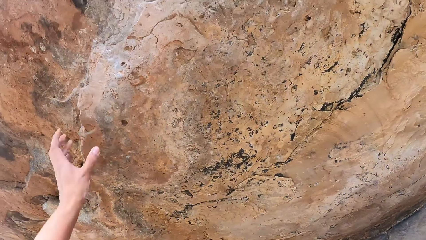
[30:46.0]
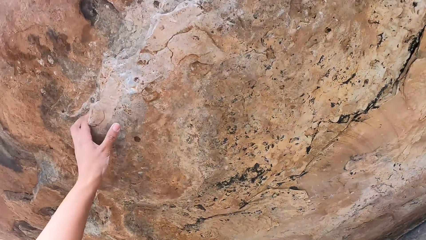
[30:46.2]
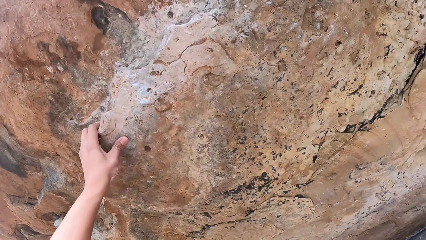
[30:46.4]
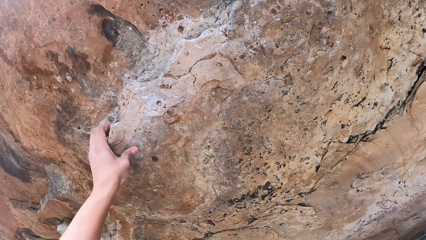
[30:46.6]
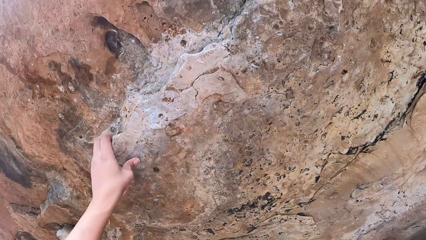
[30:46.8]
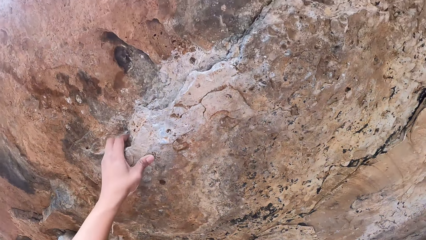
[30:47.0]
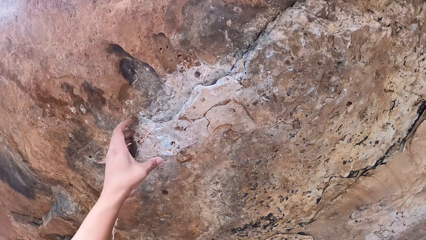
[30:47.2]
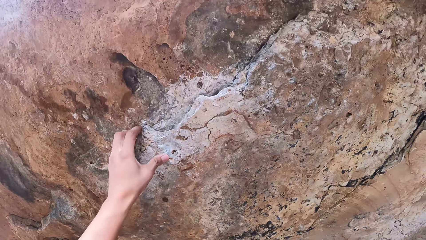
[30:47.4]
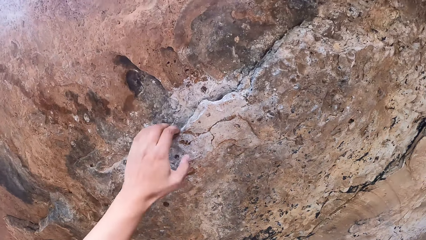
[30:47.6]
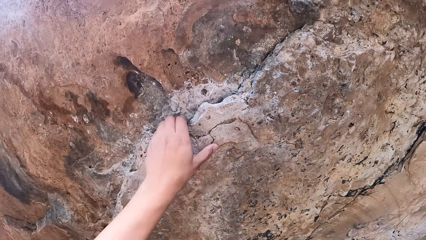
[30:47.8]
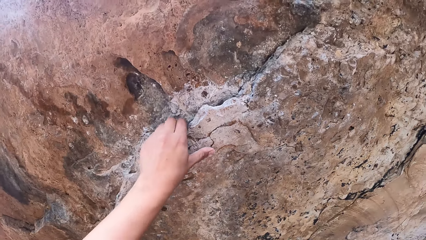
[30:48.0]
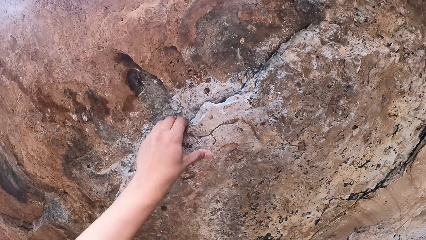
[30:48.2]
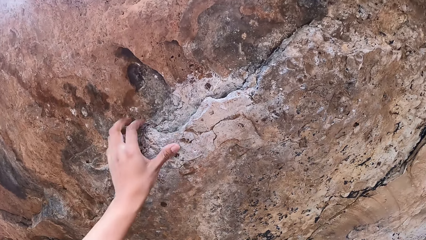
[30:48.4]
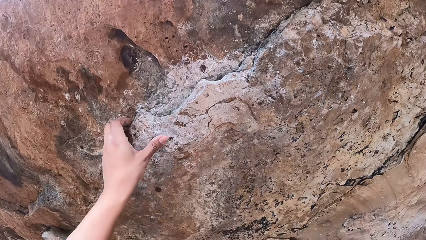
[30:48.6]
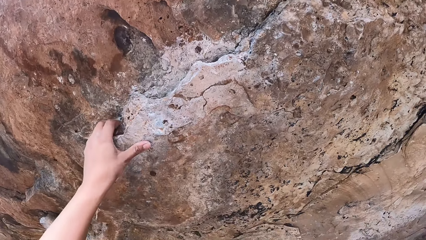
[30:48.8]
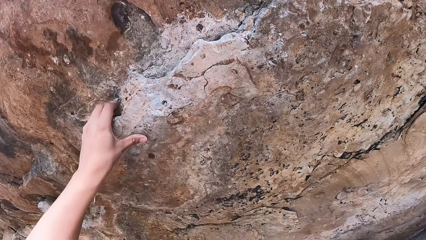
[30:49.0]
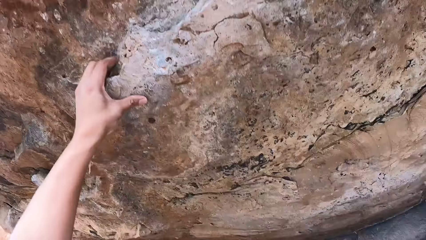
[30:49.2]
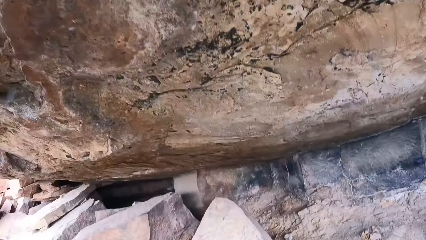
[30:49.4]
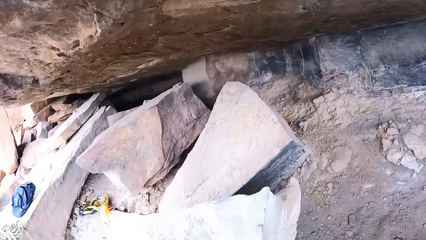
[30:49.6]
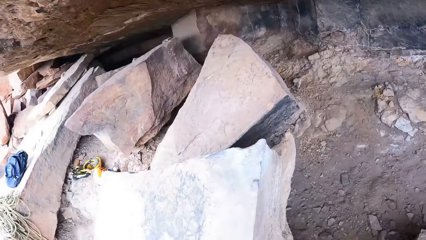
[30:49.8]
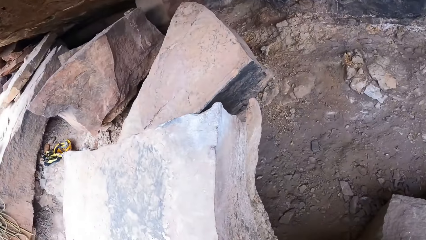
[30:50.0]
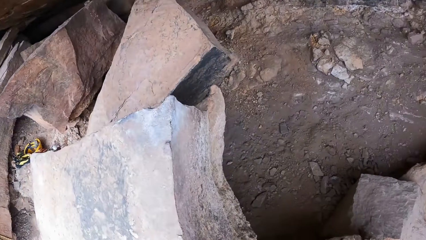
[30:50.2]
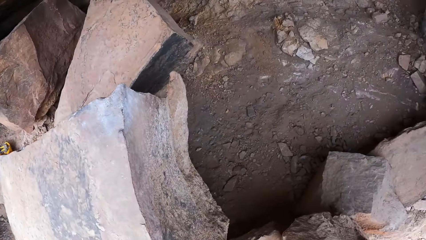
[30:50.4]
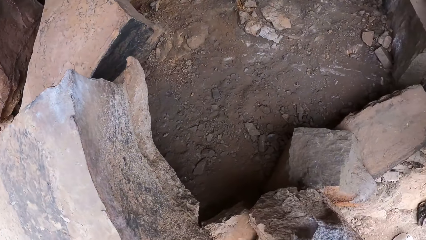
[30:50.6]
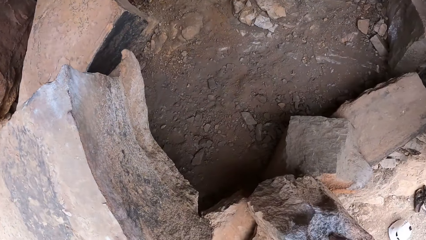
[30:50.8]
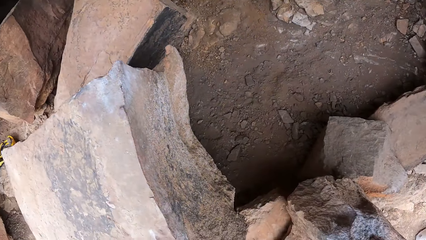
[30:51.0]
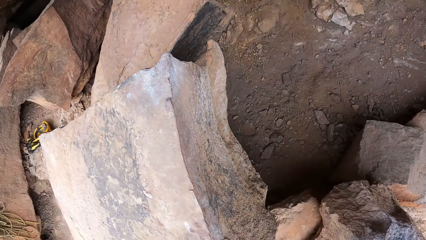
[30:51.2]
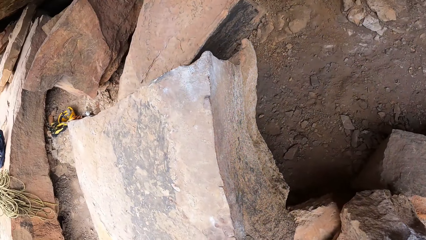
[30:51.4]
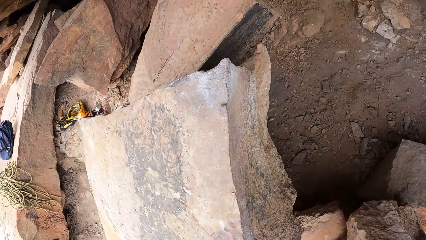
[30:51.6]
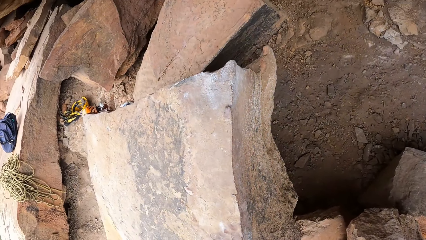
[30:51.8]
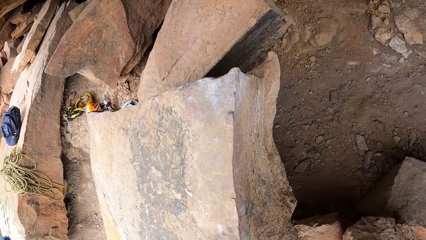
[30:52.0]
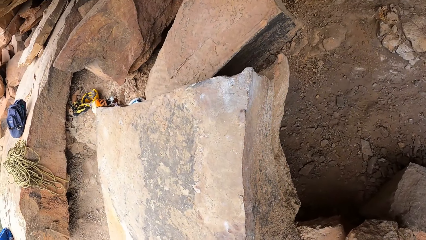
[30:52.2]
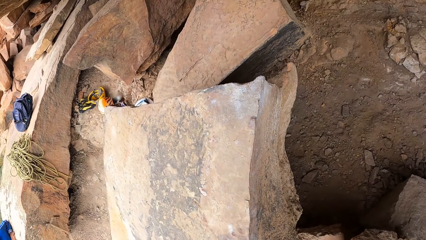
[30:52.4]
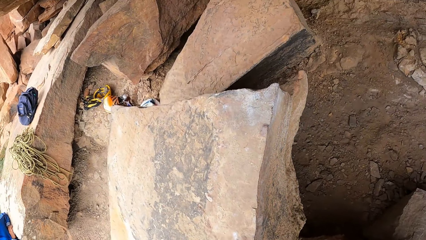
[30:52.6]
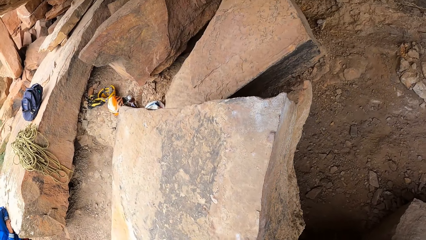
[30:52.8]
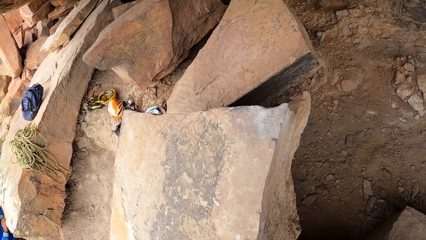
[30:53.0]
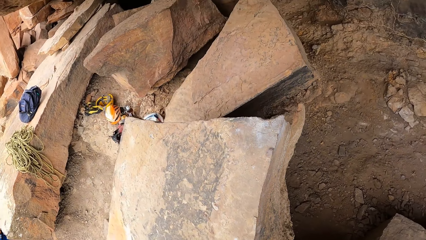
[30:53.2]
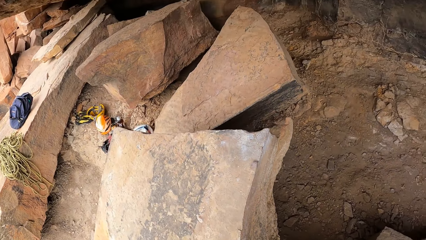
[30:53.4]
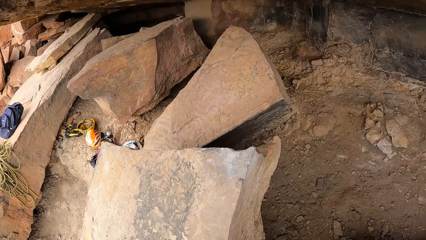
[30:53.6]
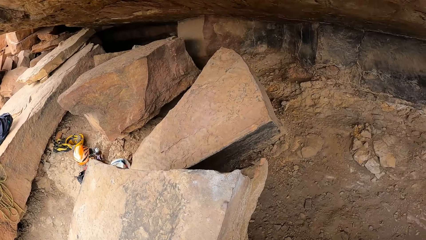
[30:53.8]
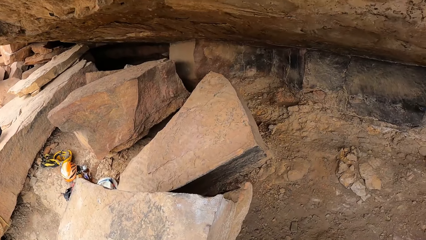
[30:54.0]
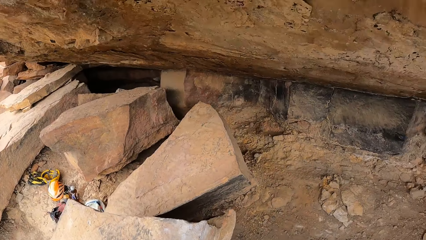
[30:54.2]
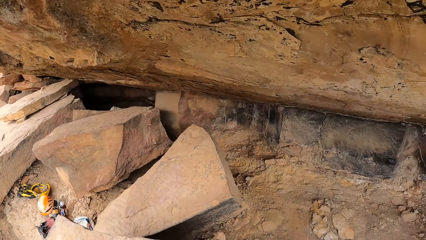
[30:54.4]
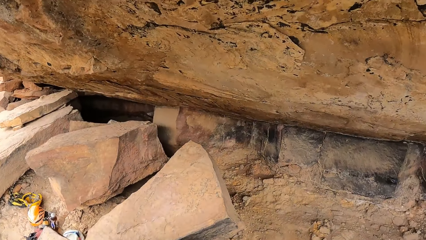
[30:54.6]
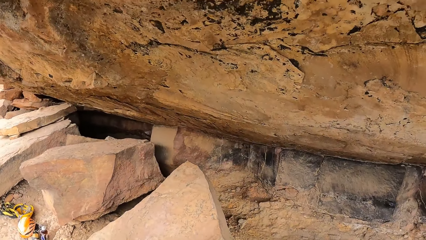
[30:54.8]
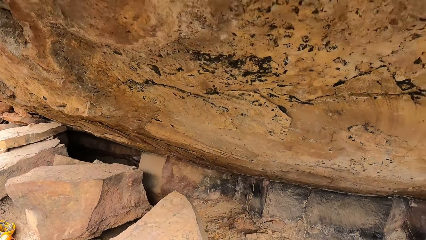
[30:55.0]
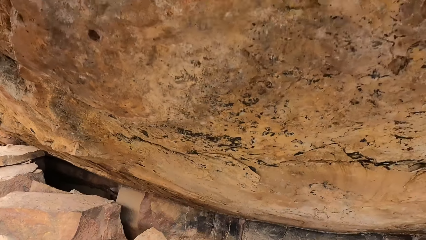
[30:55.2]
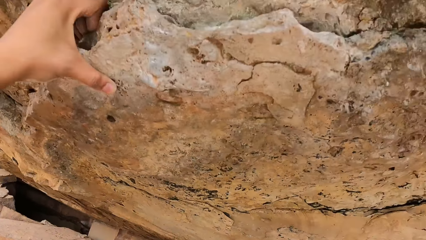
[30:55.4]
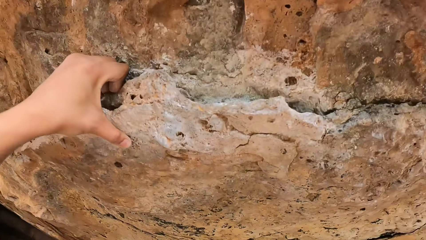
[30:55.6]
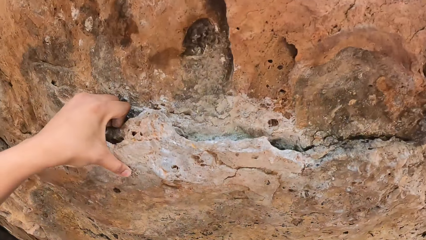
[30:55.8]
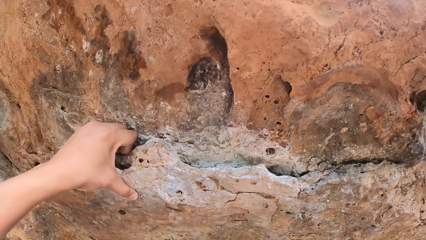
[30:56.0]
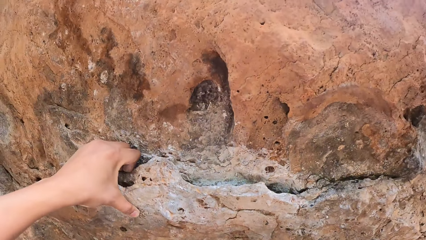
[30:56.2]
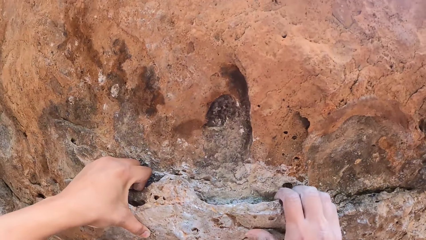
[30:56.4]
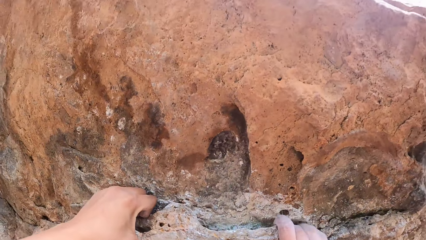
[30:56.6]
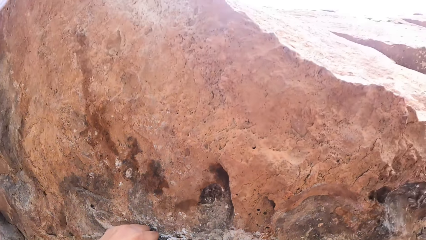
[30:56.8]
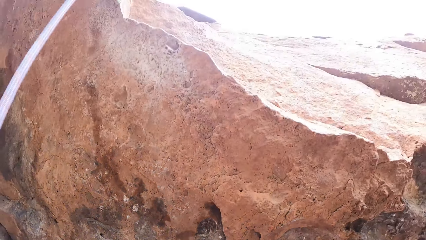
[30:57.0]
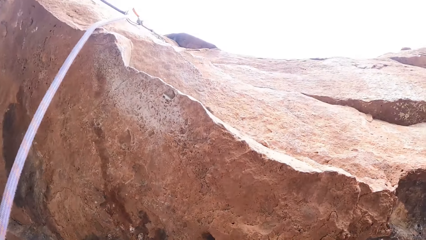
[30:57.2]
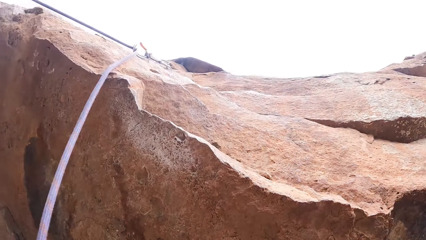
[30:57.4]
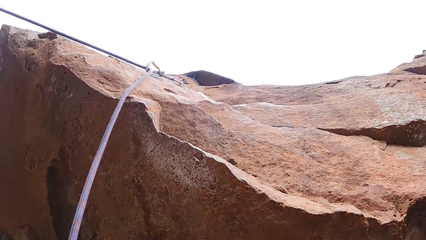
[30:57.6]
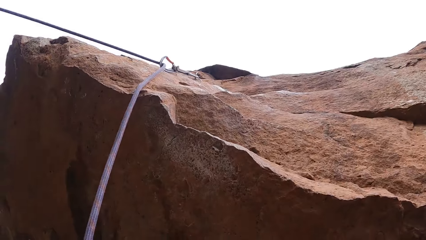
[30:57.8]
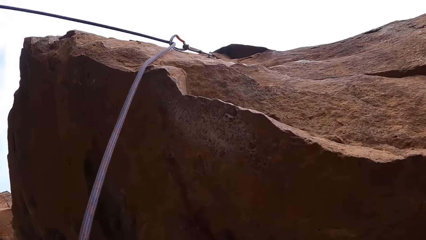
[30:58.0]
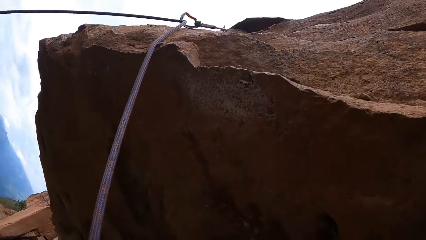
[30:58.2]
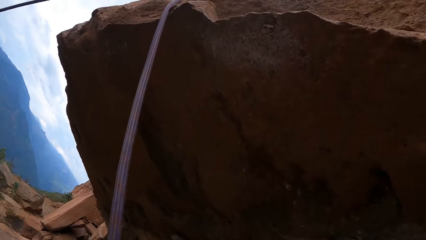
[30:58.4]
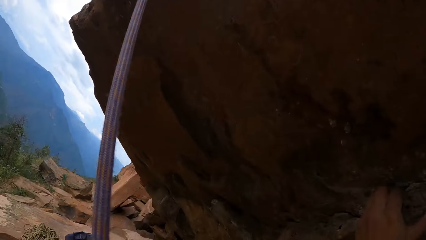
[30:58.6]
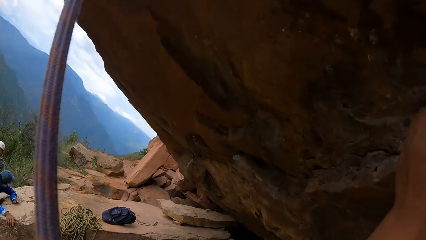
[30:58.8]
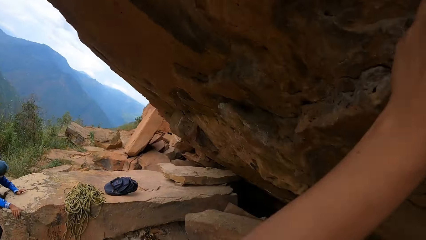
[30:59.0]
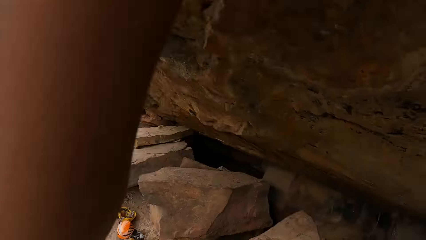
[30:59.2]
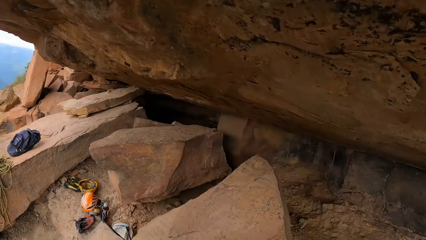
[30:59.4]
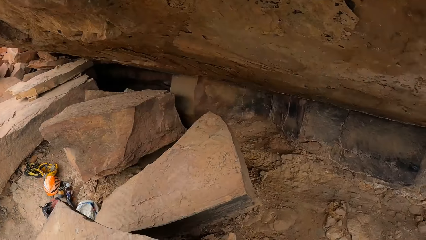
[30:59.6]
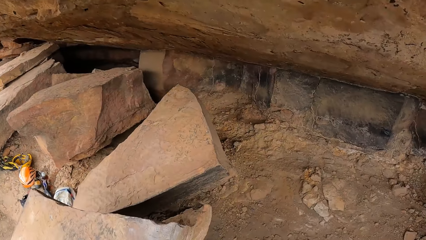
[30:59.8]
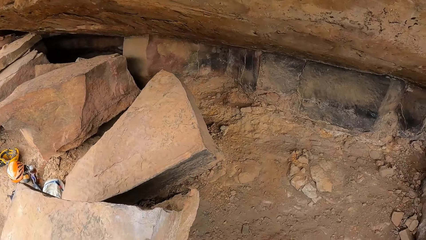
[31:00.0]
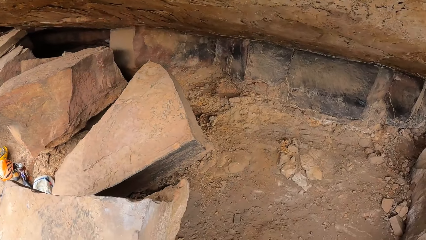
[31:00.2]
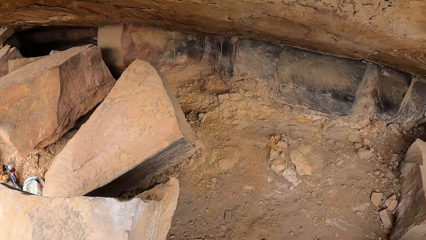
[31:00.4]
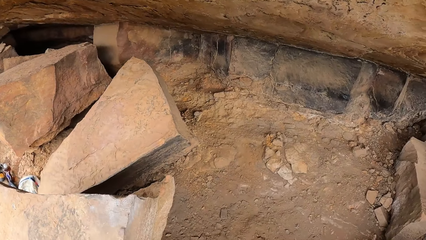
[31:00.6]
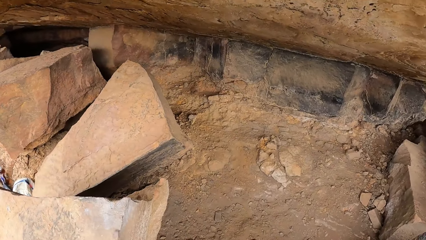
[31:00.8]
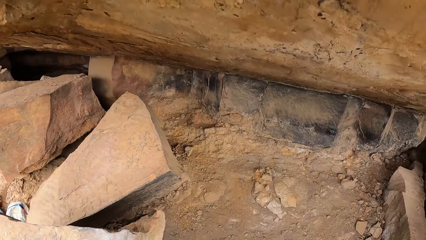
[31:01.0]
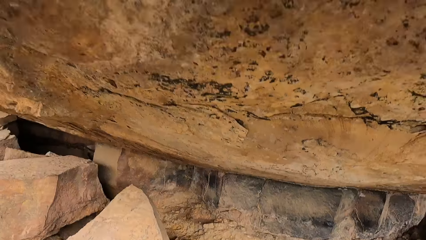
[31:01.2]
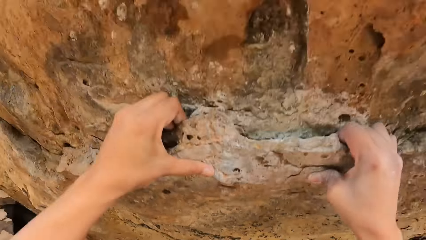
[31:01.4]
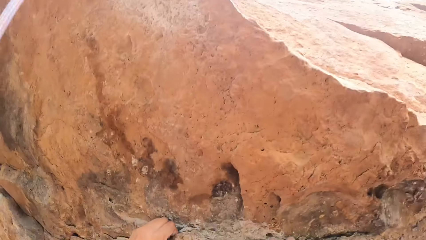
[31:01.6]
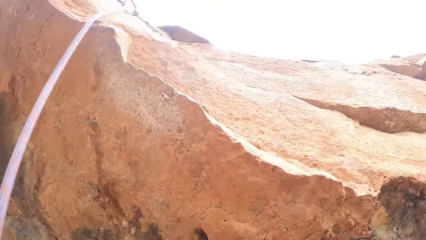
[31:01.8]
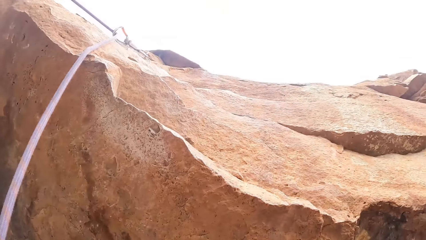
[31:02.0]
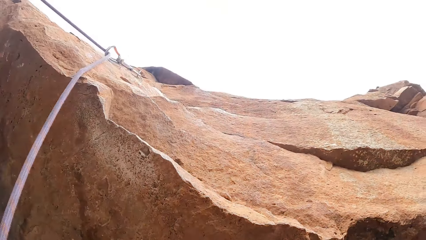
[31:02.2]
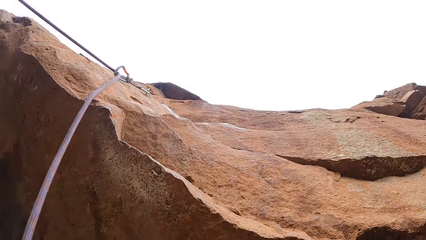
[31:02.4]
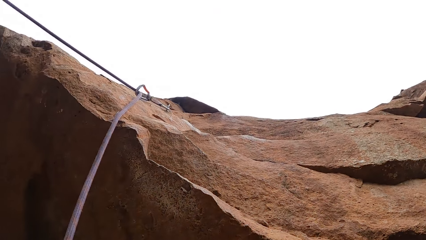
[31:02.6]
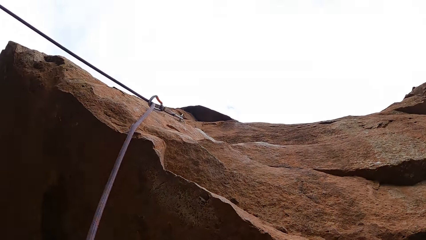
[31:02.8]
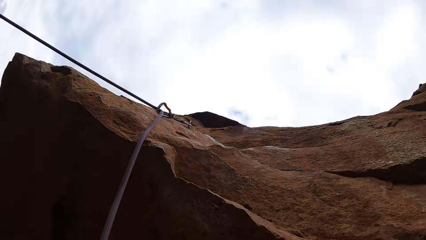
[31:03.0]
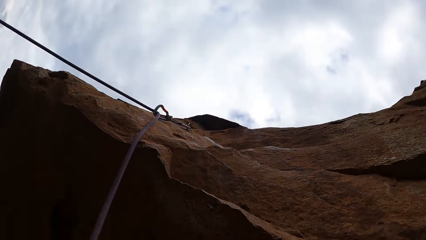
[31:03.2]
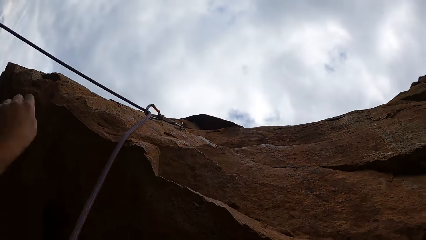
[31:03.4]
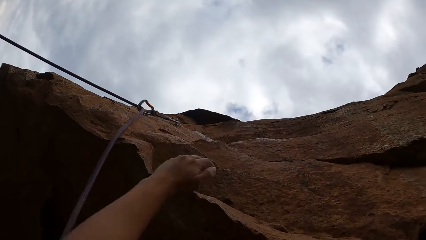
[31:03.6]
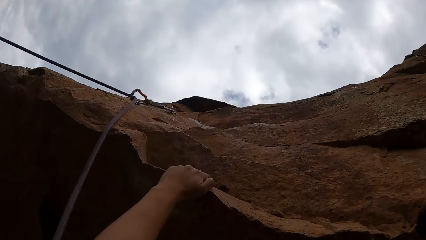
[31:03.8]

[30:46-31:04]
The camera wearer moves the left hand on the rock. They look at the rock. They climb the rock. They look around. They climb the rock.
